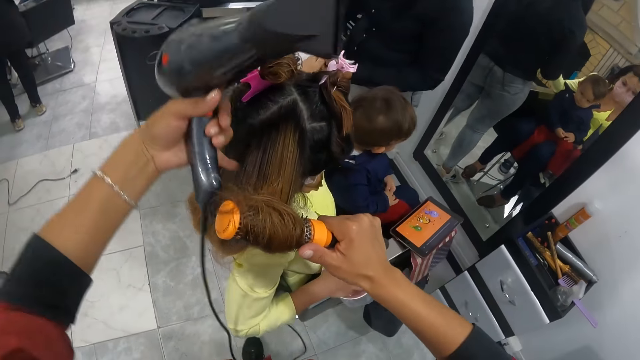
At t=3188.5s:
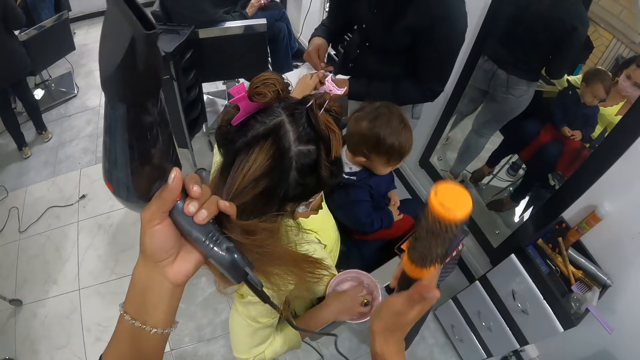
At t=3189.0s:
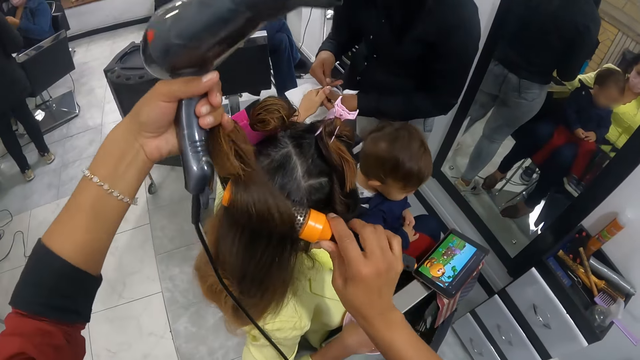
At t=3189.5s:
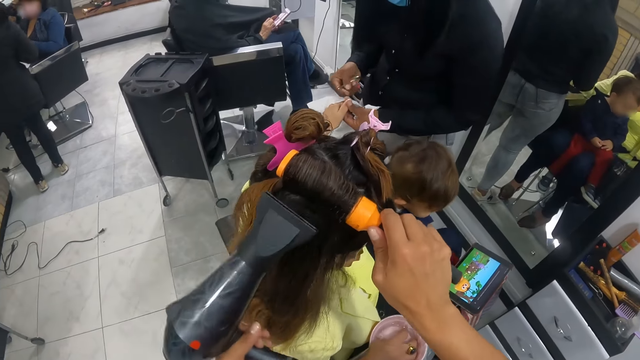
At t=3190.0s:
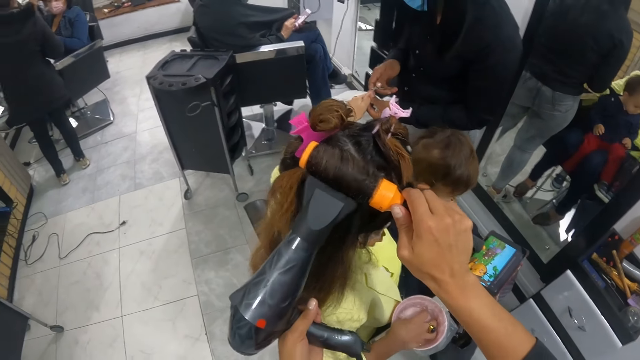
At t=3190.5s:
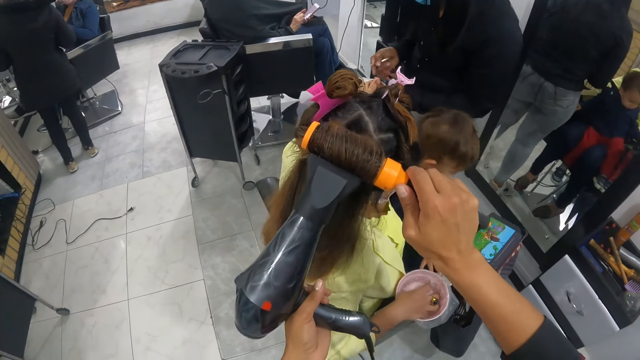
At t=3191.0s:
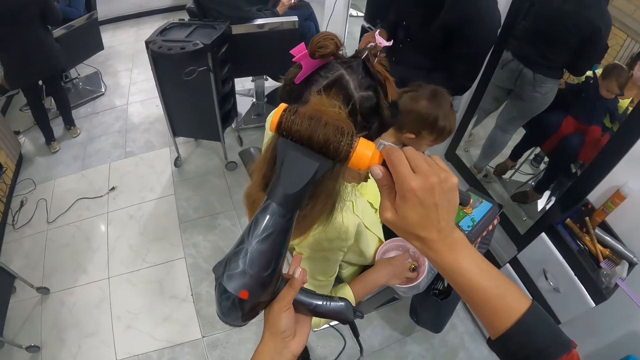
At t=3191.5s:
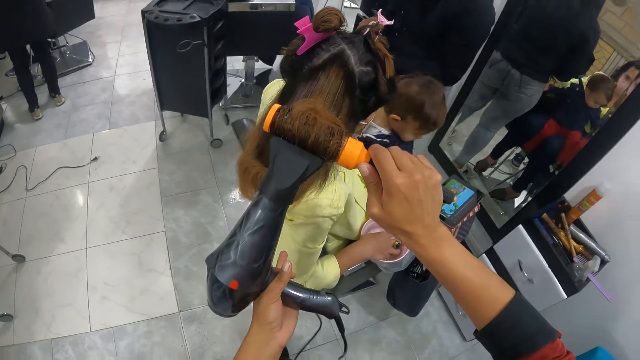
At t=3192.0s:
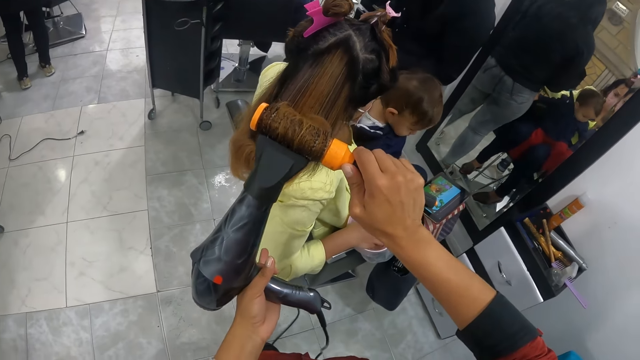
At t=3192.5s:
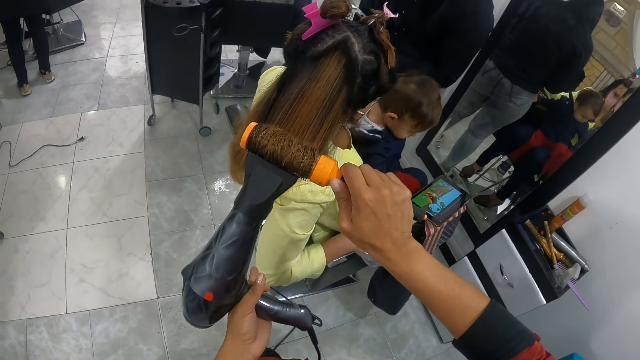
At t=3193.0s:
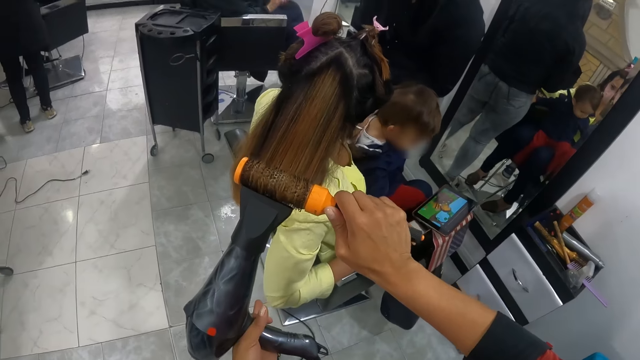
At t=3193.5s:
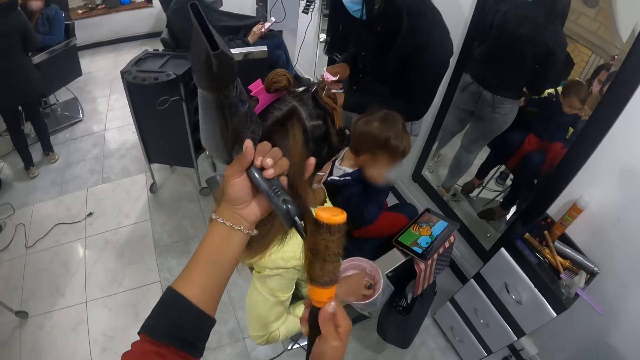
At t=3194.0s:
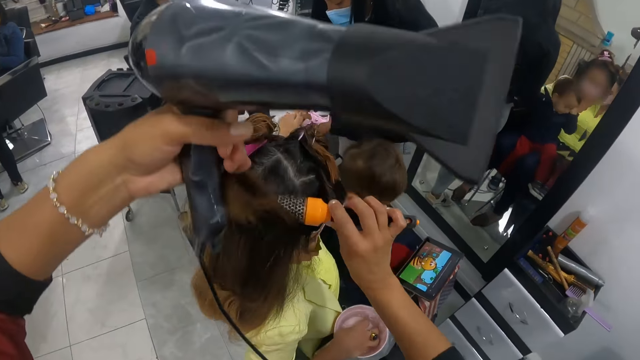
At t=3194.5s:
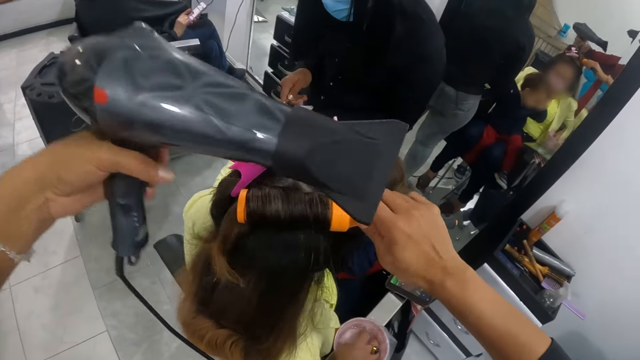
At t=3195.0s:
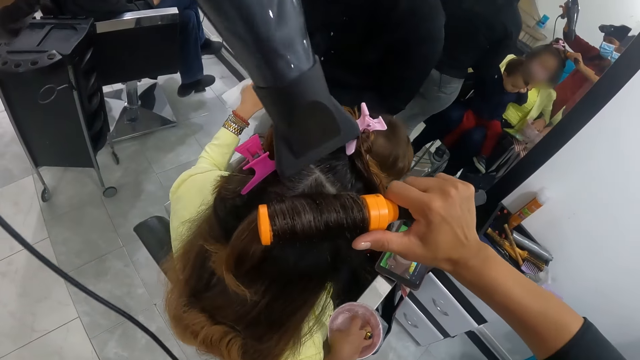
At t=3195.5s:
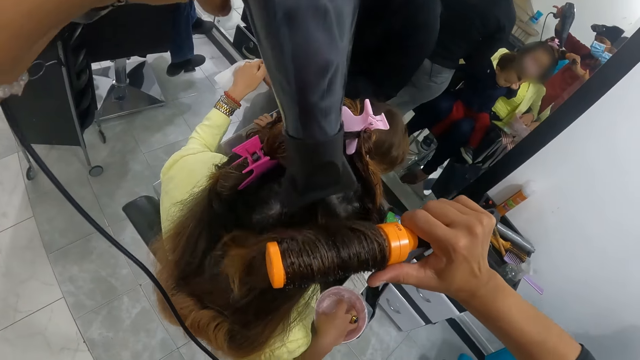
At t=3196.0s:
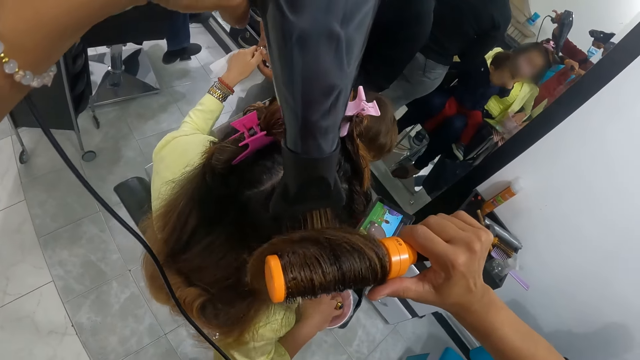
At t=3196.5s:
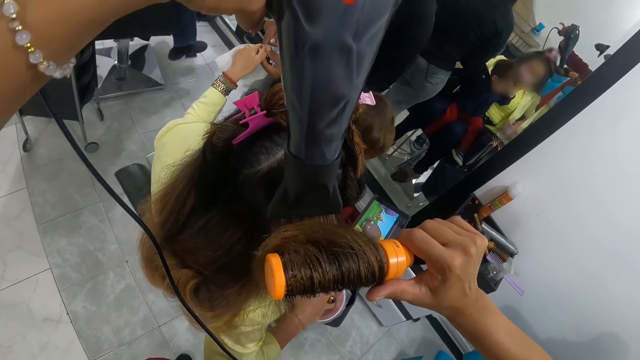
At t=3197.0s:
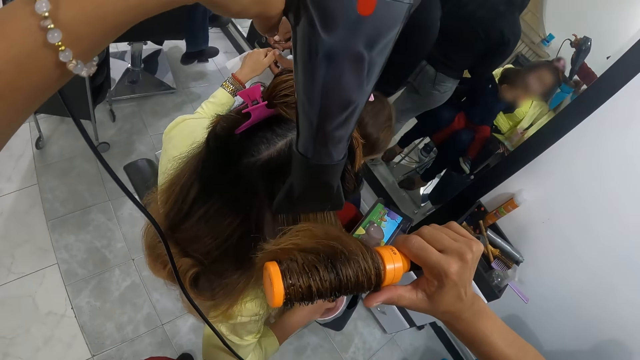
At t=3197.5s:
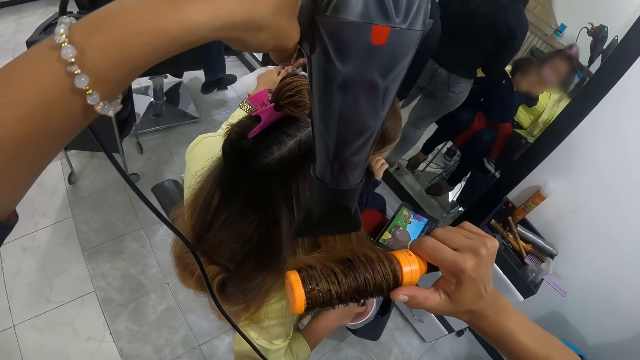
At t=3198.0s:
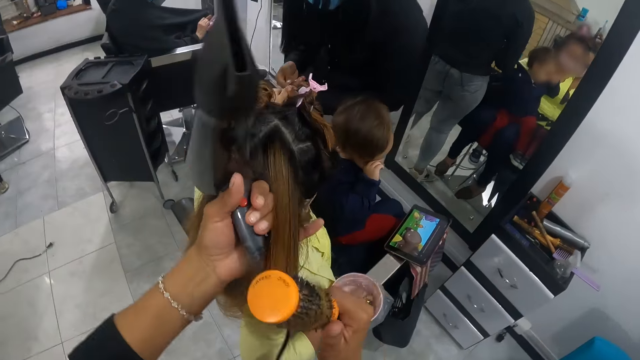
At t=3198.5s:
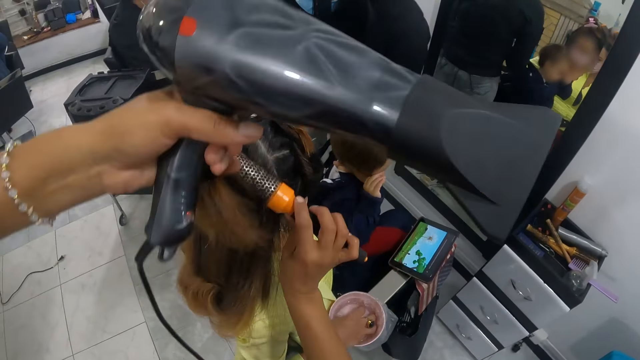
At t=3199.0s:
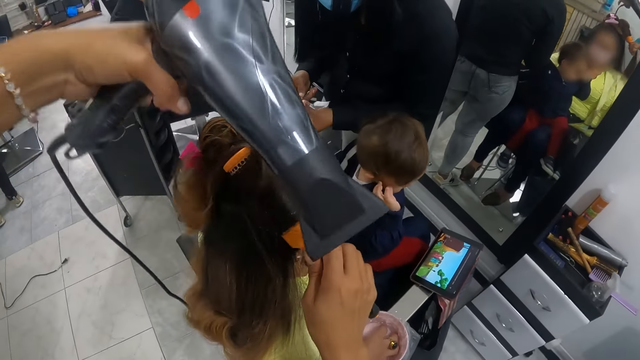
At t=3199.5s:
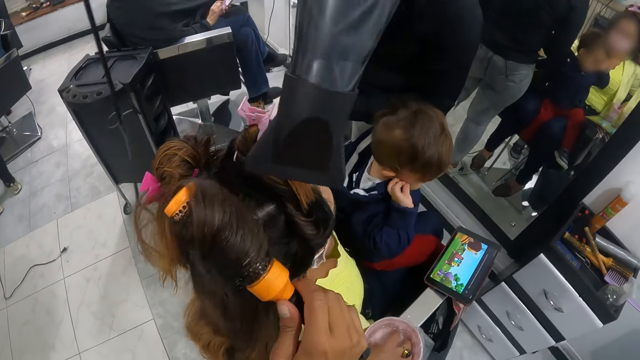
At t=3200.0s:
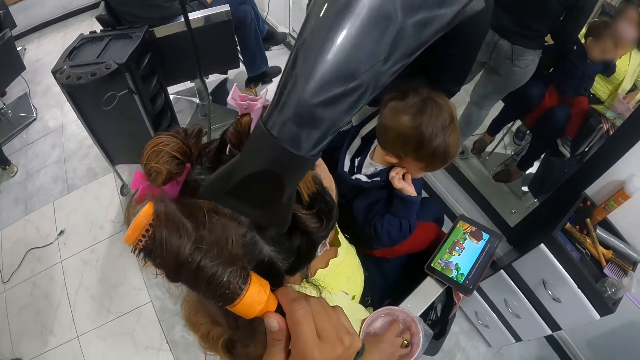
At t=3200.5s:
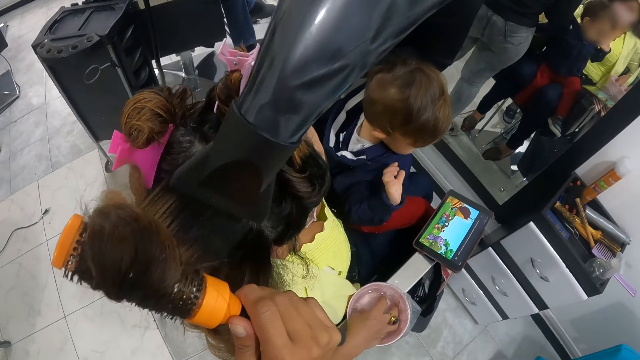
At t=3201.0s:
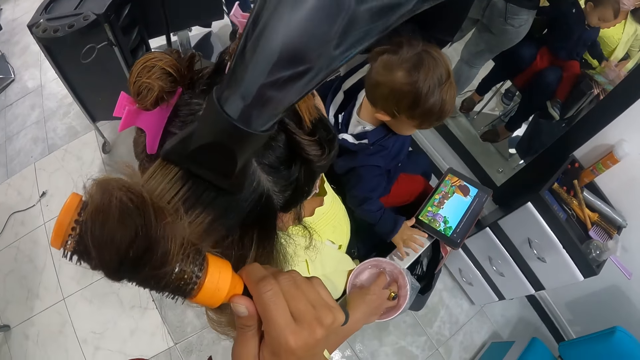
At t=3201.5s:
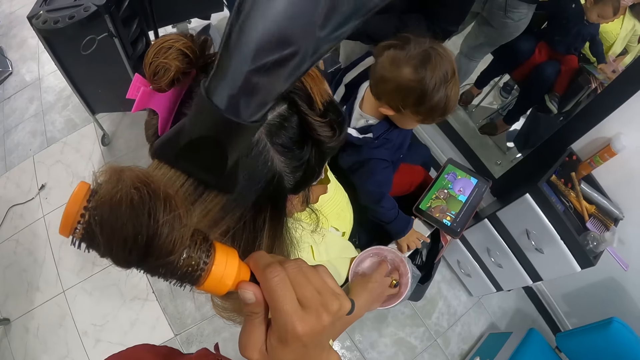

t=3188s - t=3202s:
The camera wearer holds a woman's hair with her left pinky finger. She puts the hair on the blow brush with her left hand. She dries the woman's hair with the blow dryer in her left hand. She holds the woman's hair with her left pinky finger. She puts the hair on the blow brush with her left hand. She dries the woman's hair with the blow dryer in her left hand. She holds the woman's hair with her left pinky finger. She straightens the woman's hair. She puts the hair on the blow brush with her left hand. She dries the woman's hair with the blow dryer in her left hand.

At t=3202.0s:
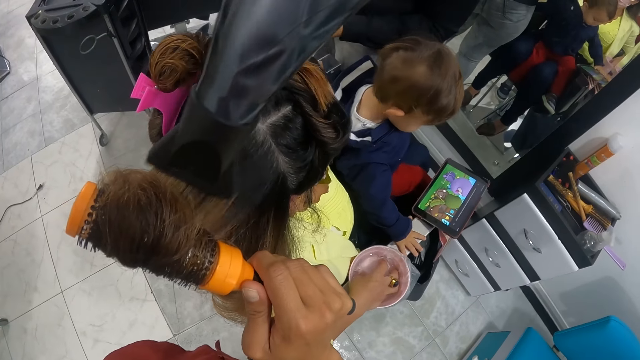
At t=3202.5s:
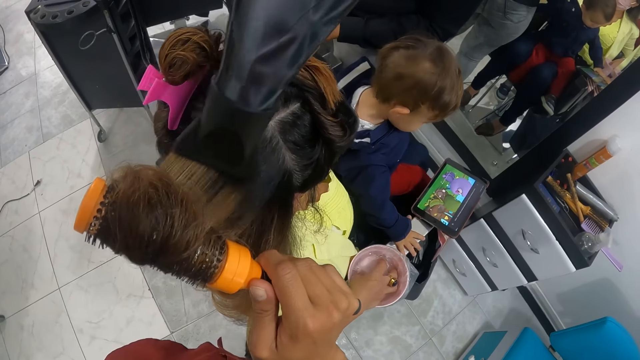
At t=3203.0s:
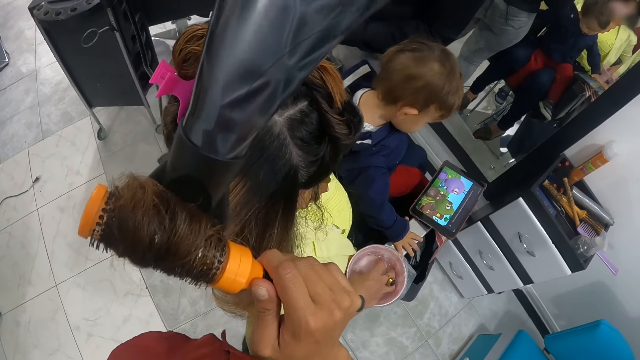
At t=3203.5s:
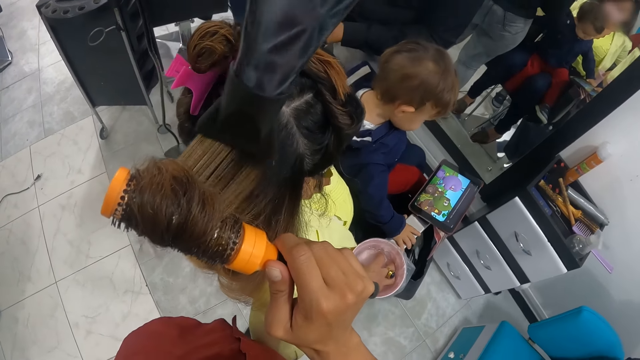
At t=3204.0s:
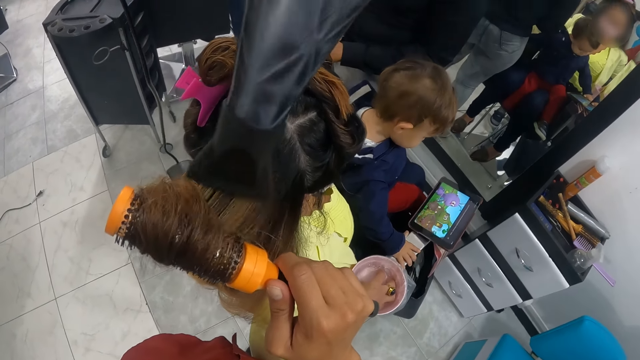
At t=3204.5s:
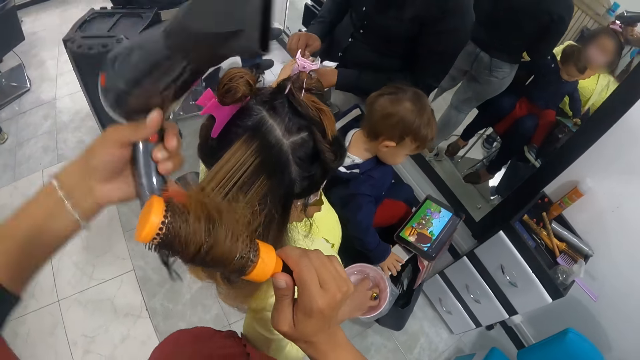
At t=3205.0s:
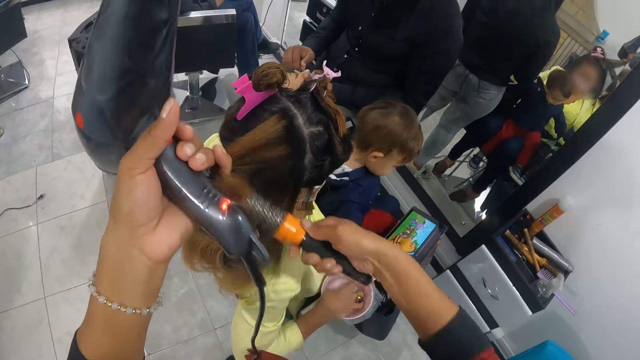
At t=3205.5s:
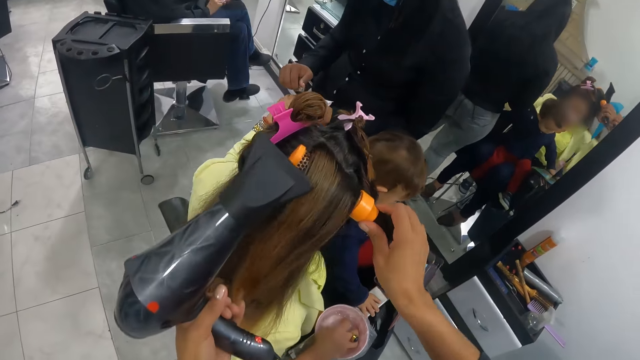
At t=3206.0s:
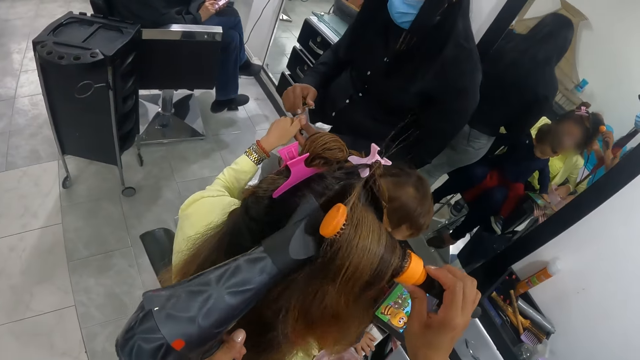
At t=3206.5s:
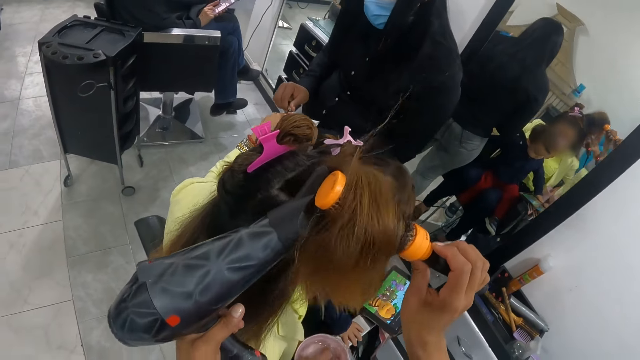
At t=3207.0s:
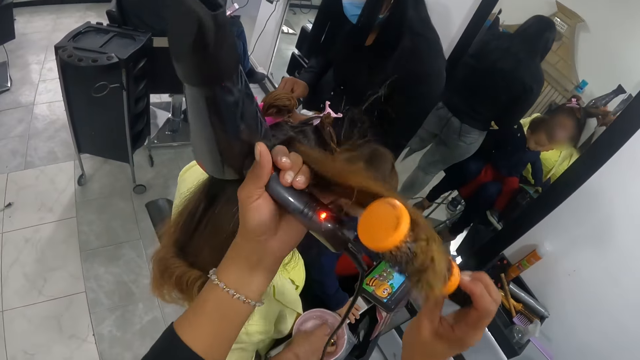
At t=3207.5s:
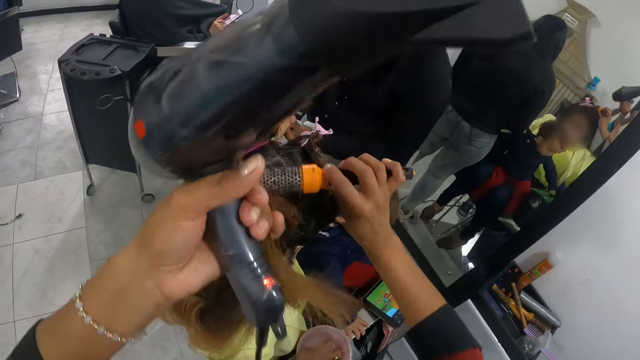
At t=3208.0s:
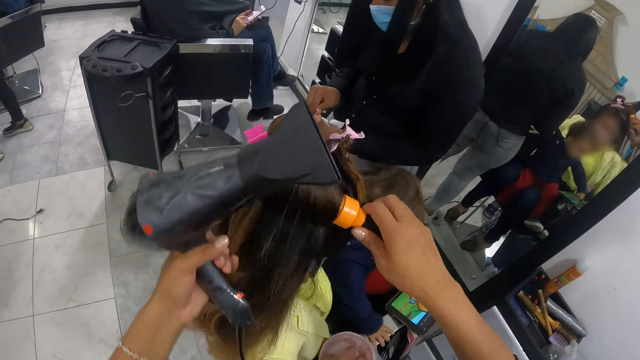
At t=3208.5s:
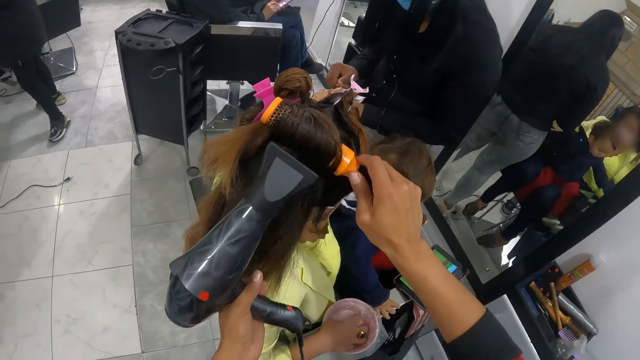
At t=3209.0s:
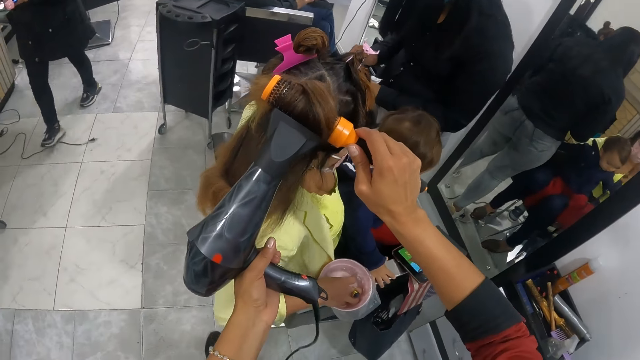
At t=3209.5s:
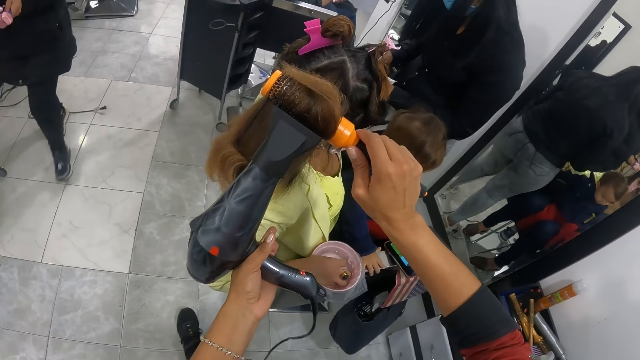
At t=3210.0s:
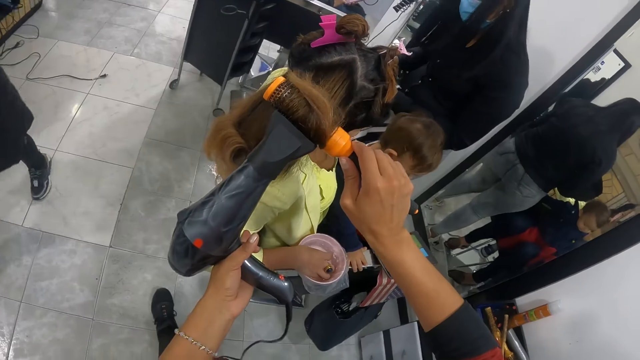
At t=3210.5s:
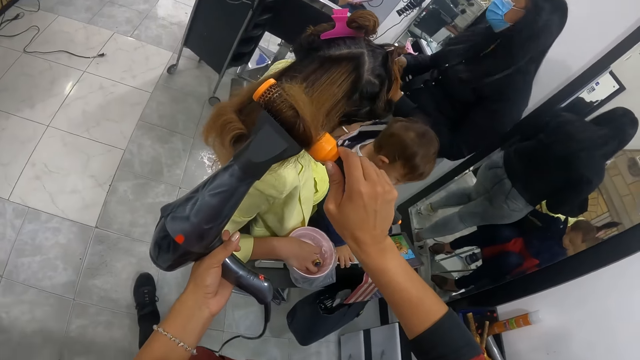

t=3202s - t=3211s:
A person watches the cartoon on the tablet. The camera wearer holds the woman's hair with her left pinky finger. She puts the hair on the blow brush with her left hand. She dries the woman's hair with the blow dryer in her left hand. Another person makes the woman's nails. The camera wearer holds the woman's hair with her left pinky finger. She puts the hair on the blow brush with her left hand. She dries the woman's hair with the blow dryer in her left hand. She straightens the woman's hair.
